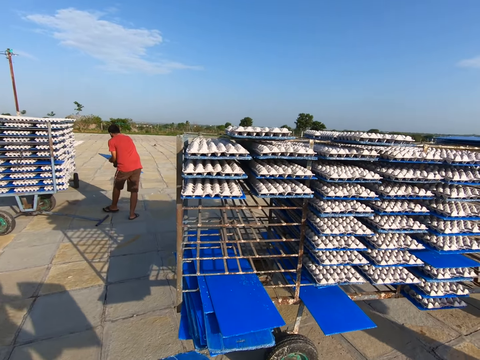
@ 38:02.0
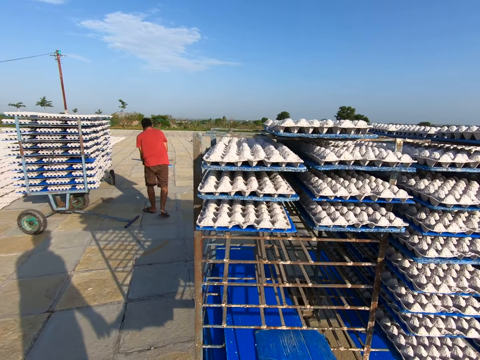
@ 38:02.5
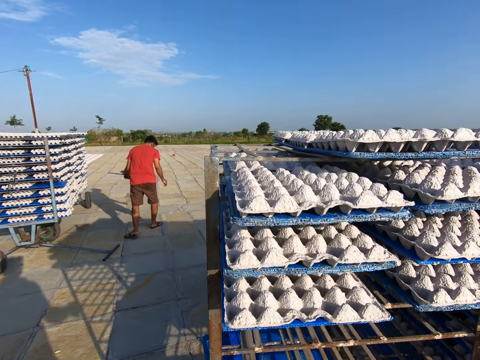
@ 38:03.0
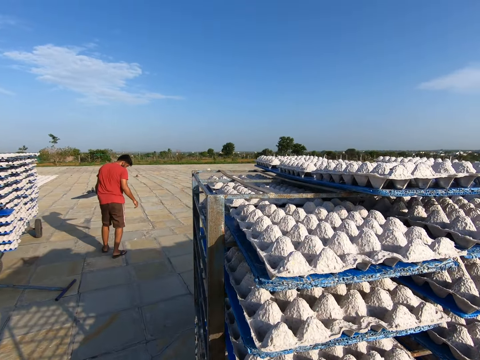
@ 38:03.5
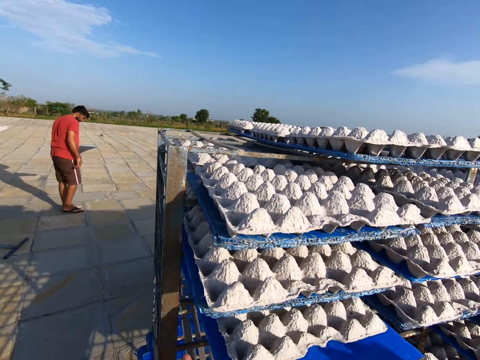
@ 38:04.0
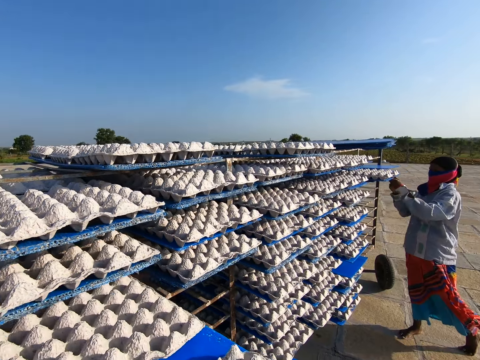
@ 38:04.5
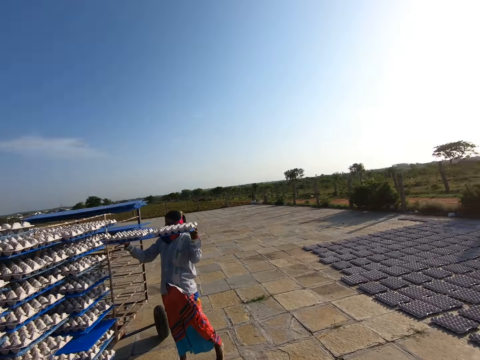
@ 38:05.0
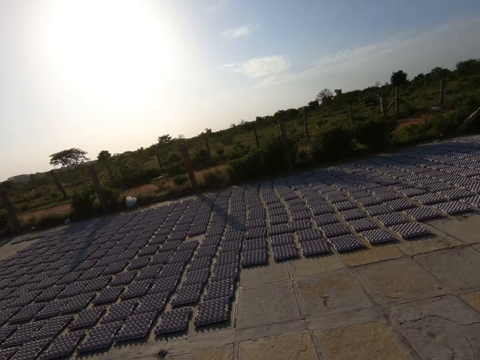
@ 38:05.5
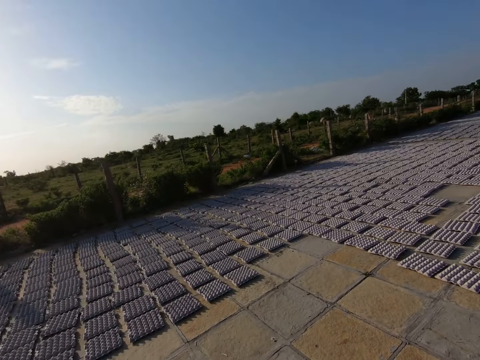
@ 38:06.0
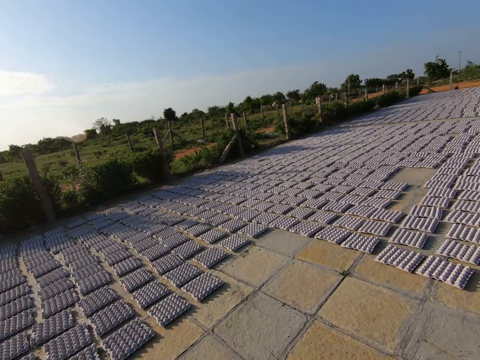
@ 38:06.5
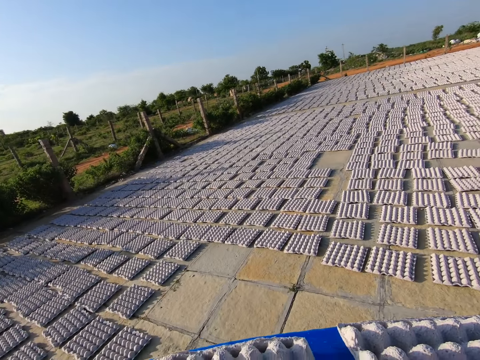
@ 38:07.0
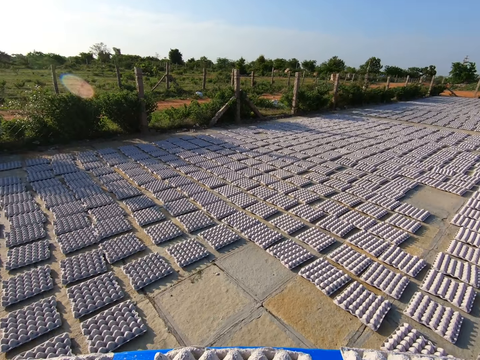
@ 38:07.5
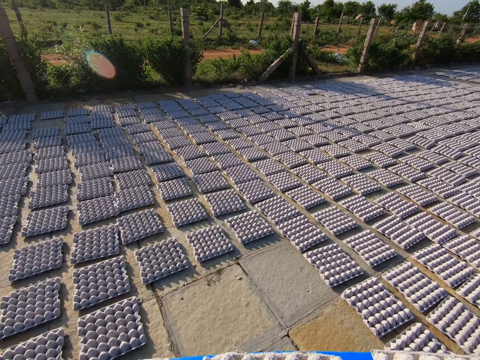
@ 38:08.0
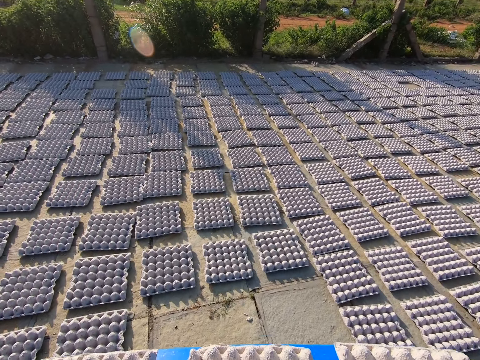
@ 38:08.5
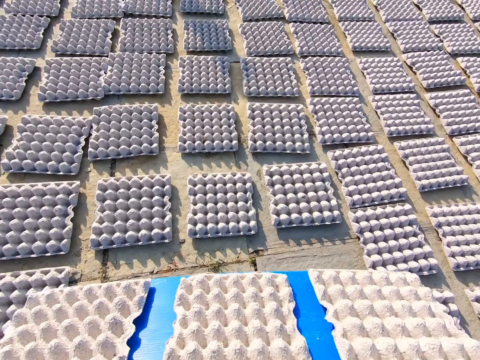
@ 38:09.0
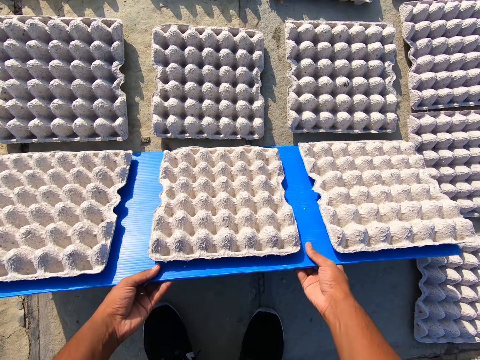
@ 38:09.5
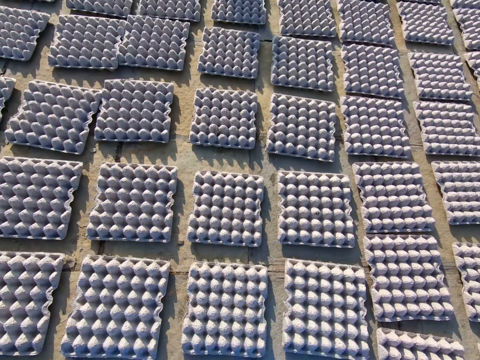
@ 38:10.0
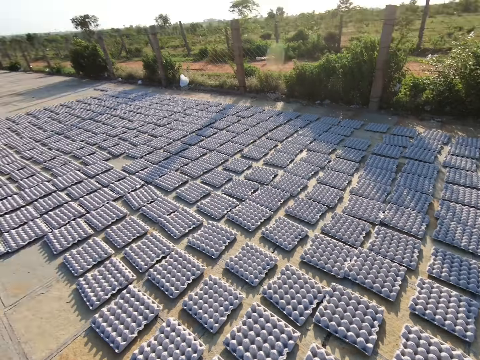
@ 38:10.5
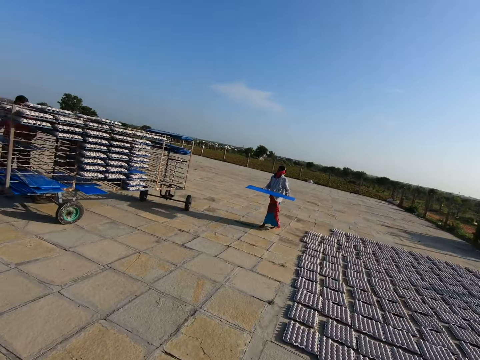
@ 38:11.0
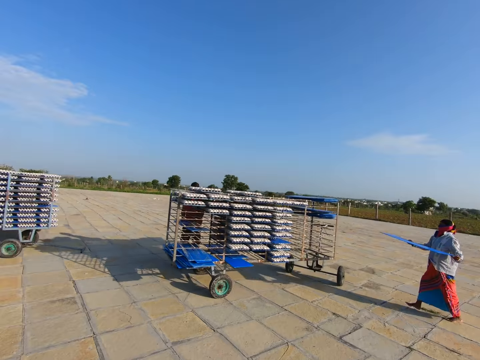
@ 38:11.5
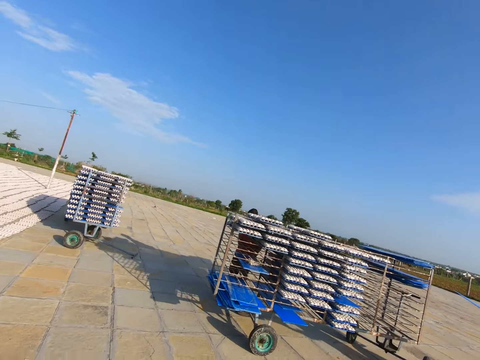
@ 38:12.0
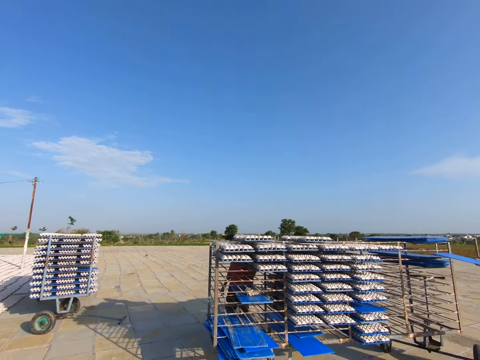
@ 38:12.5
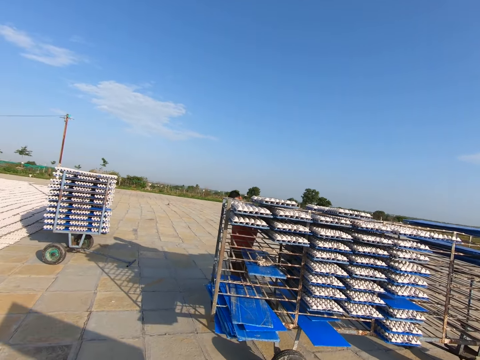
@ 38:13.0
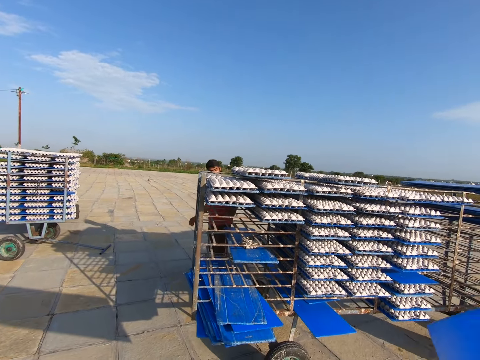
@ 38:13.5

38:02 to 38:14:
The camera wearer drops the tray or board on the trolley with both hands. They pick a tray of egg crates from the trolley with both hands. The man picks a tray of egg crates from the trolley with both hands. The camera wearer walks away from the trolley on the pavement. They drop the egg crate on the ground with the tray in both hands. They pull the board. They talk to the man. They walk on the pavement.

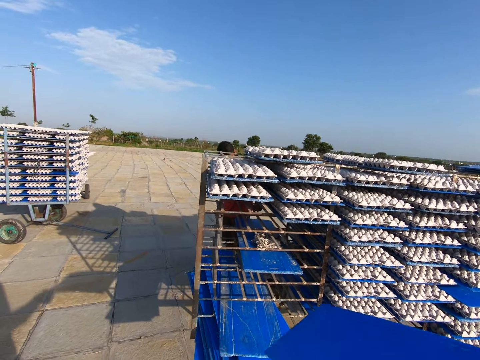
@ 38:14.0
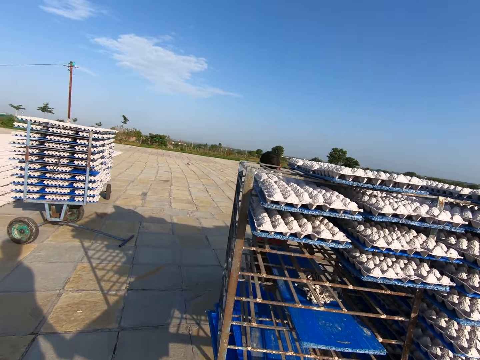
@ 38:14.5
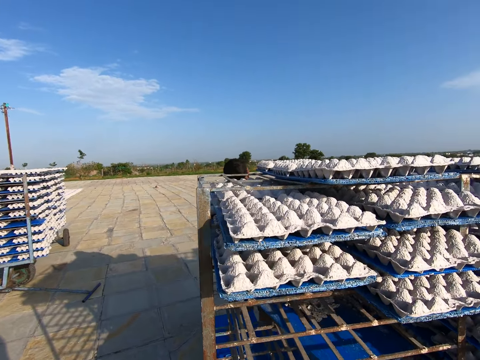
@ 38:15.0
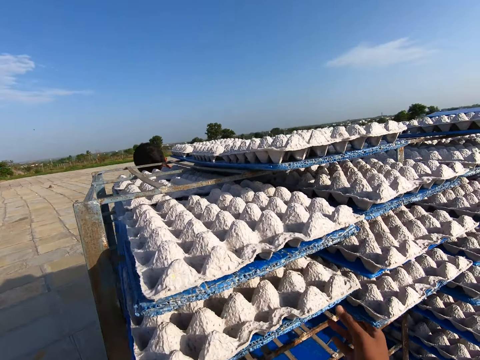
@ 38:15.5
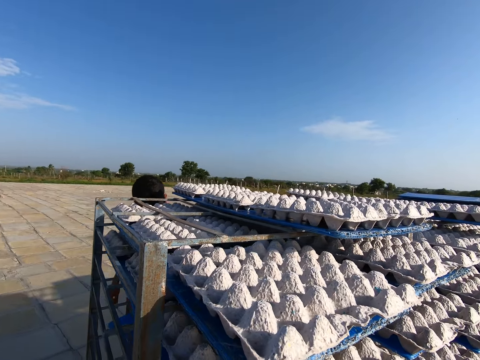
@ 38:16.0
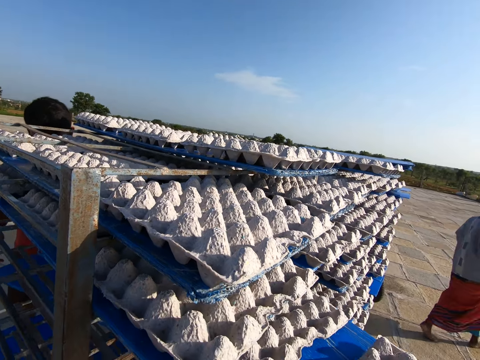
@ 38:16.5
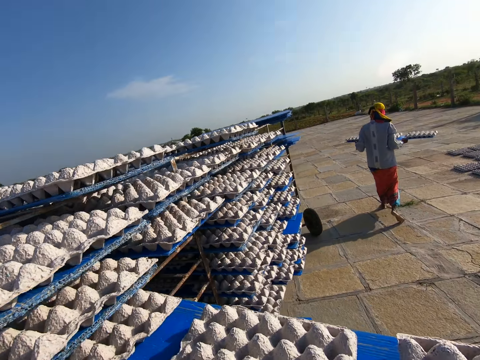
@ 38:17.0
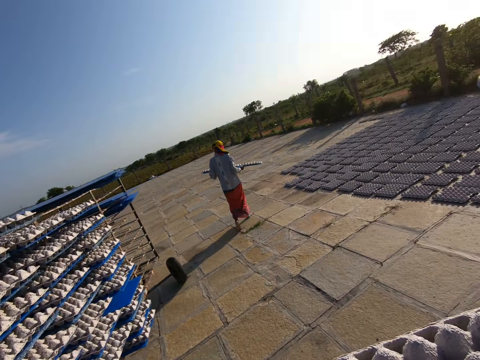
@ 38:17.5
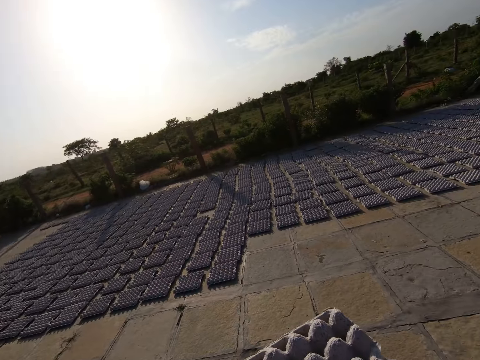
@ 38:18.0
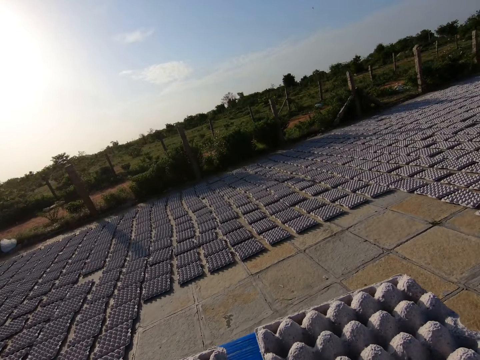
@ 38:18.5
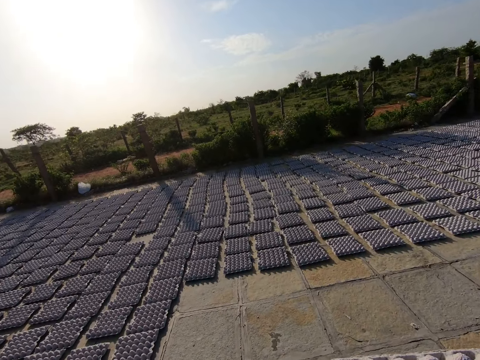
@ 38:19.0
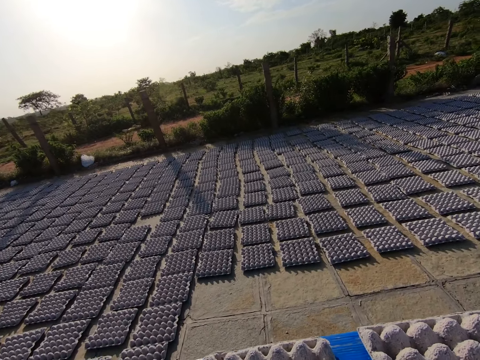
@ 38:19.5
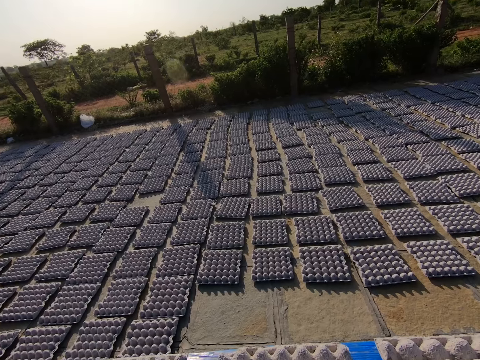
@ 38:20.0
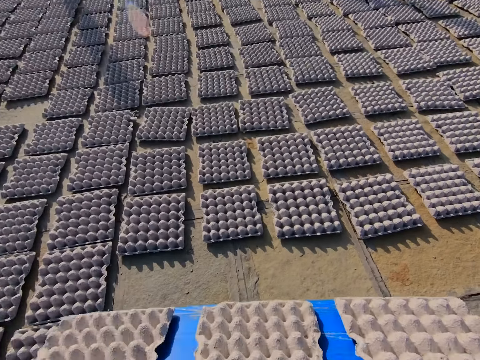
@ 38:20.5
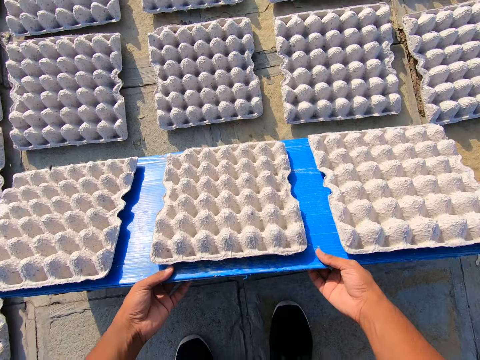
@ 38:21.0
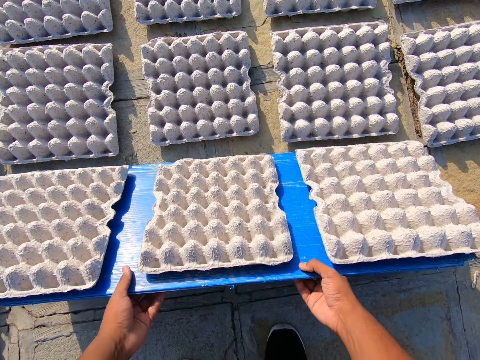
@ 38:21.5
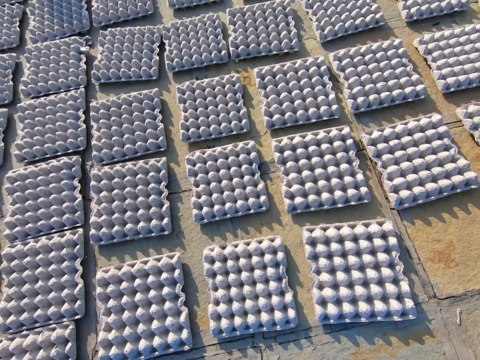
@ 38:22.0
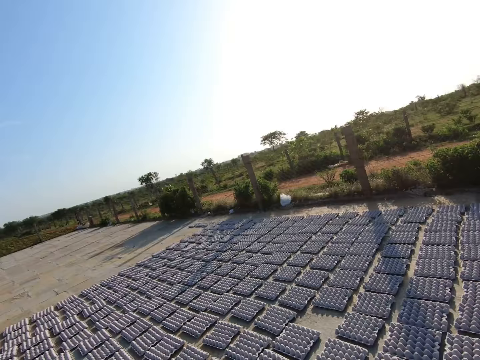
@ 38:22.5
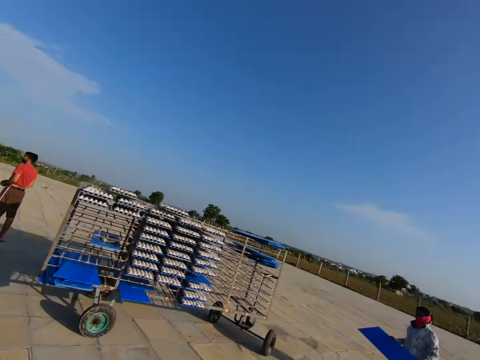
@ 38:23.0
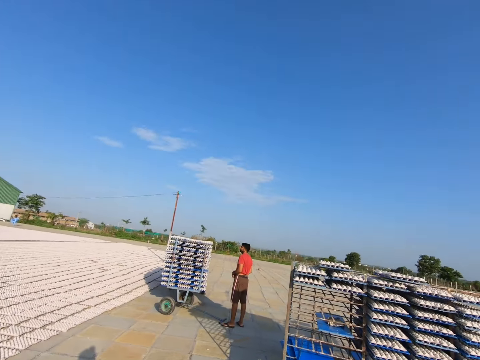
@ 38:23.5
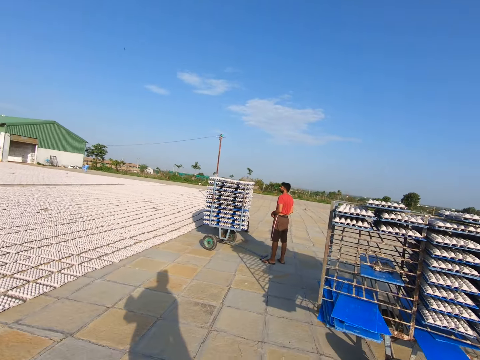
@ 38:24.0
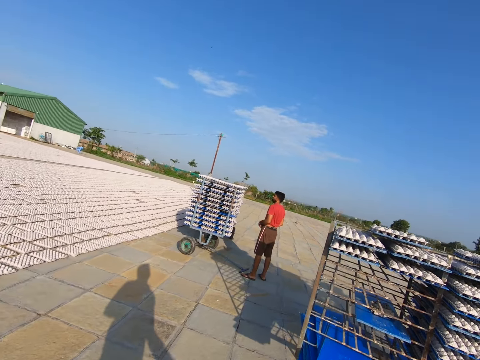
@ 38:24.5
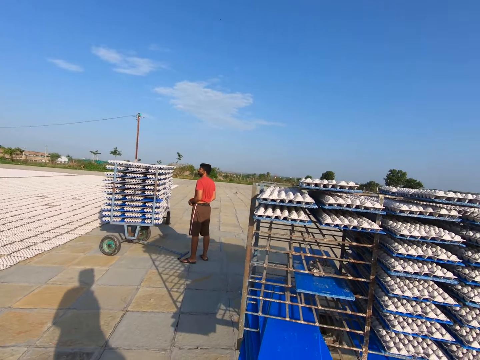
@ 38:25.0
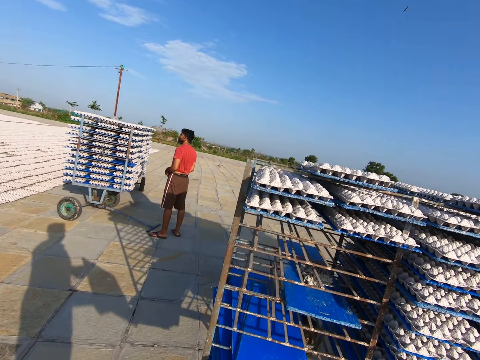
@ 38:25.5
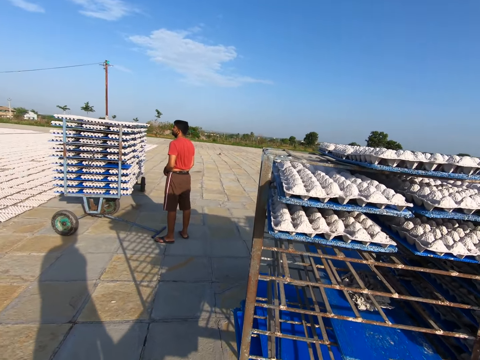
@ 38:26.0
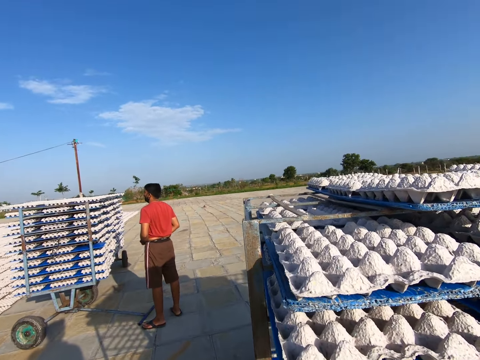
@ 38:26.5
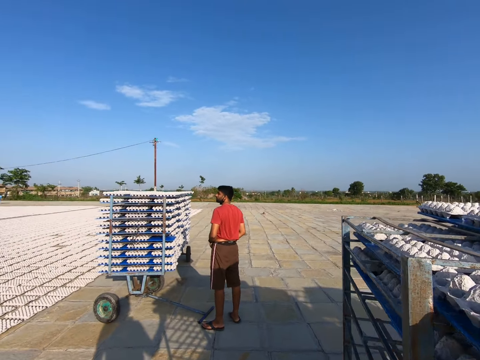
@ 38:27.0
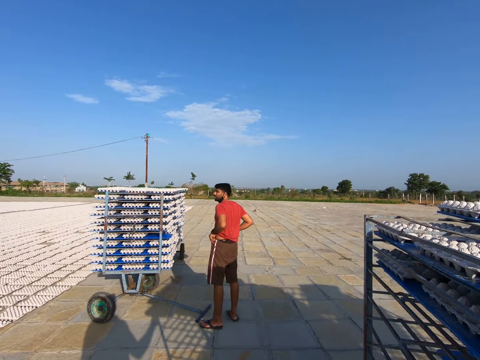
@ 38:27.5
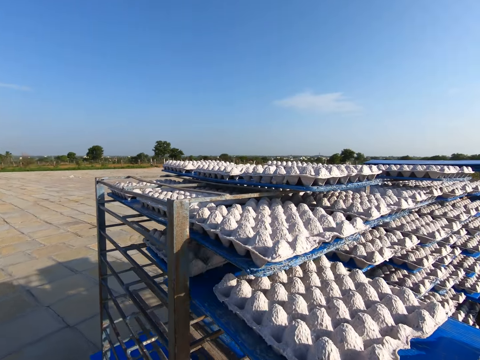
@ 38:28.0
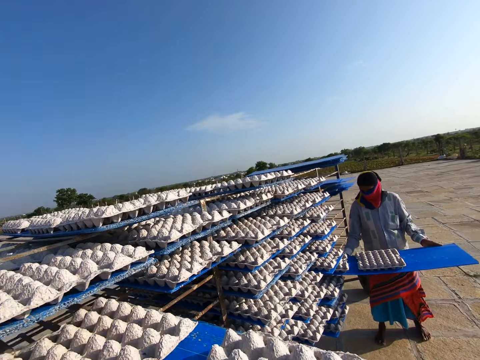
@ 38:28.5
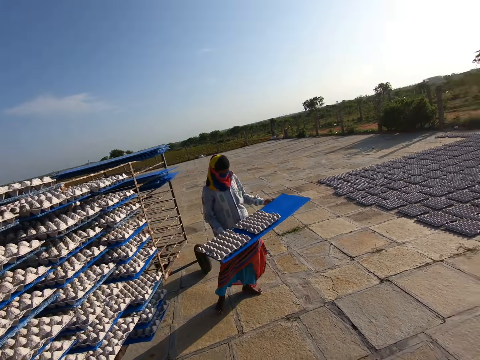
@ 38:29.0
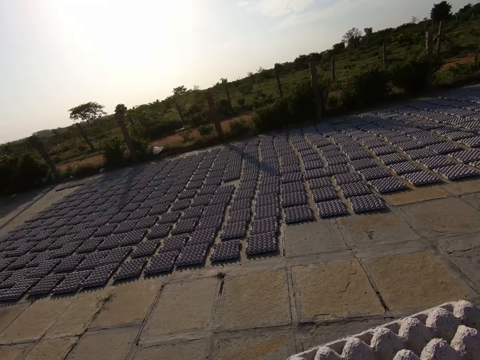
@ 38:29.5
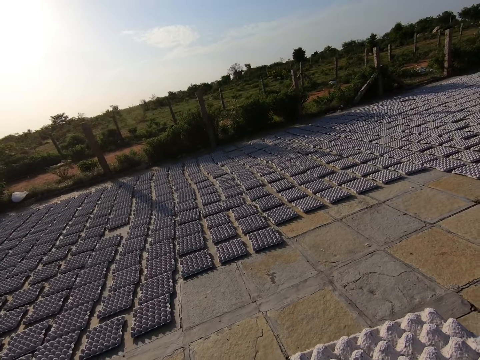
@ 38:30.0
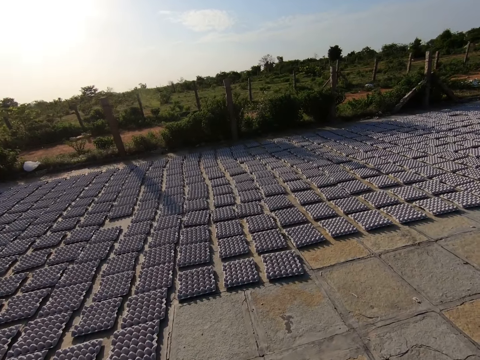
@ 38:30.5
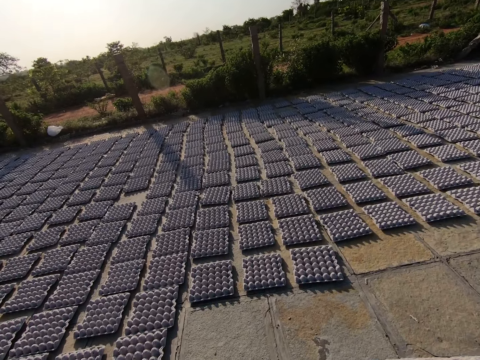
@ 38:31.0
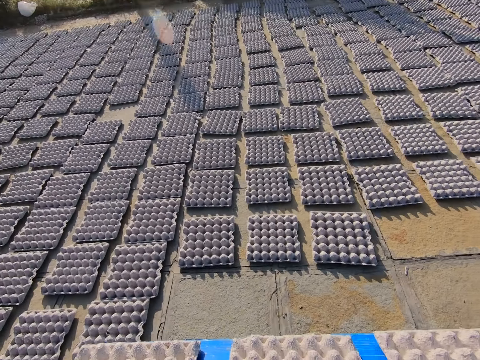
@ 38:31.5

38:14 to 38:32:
The camera wearer drops the tray on the trolley with both hands. They pick a tray of egg crates from the trolley with both hands. They walk on the pavement. They drop the egg crate on the ground with the tray or board in both hands. They pull the board. They walk towards the trolley on the pavement. A man talks to the camera wearer. The camera wearer picks a tray of egg crates from the trolley with both hands. The man picks a tray of egg crates from the trolley with both hands. The camera wearer walks away from the trolley on the pavement.
